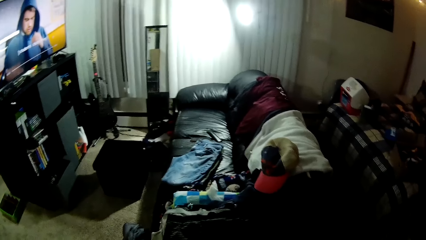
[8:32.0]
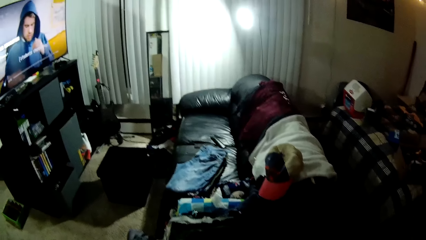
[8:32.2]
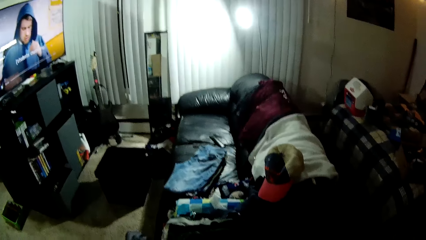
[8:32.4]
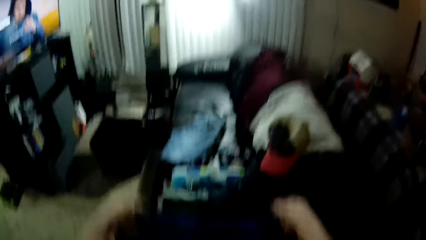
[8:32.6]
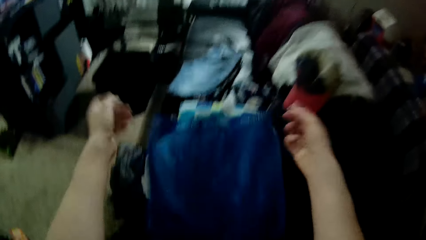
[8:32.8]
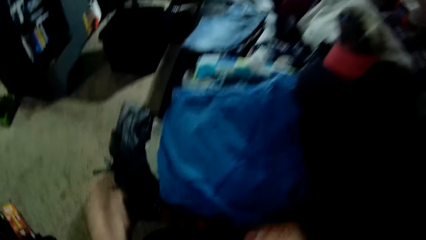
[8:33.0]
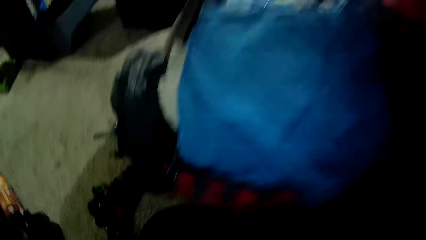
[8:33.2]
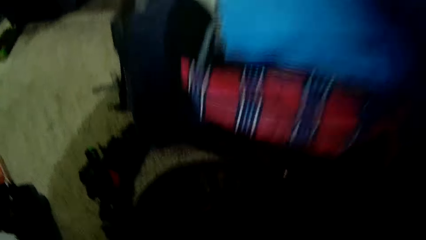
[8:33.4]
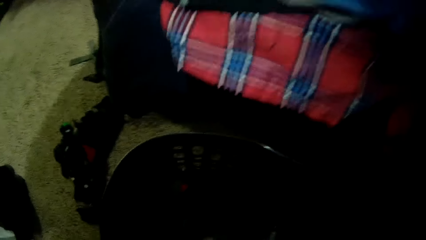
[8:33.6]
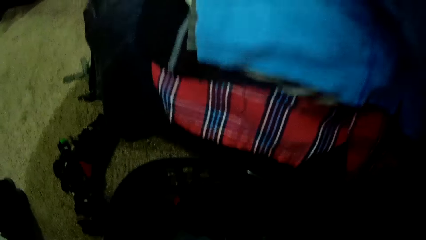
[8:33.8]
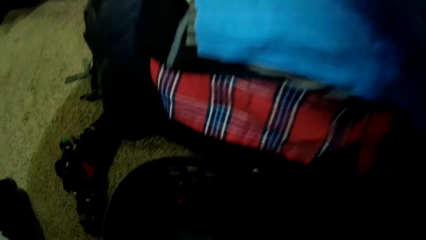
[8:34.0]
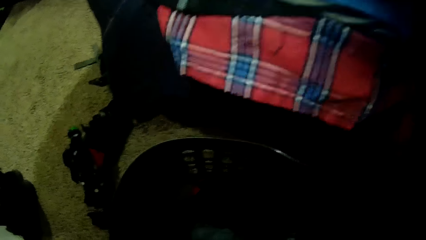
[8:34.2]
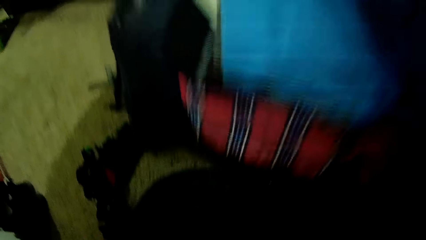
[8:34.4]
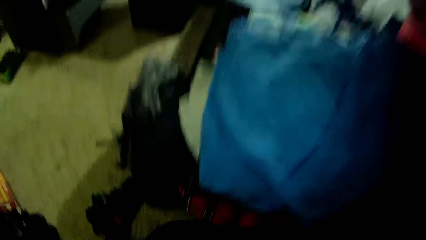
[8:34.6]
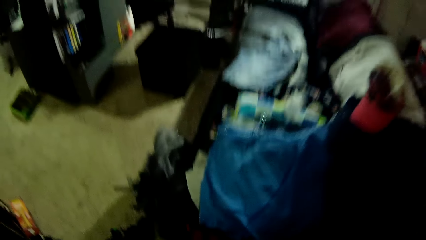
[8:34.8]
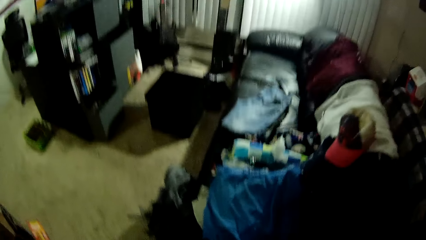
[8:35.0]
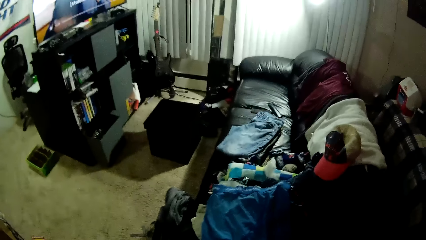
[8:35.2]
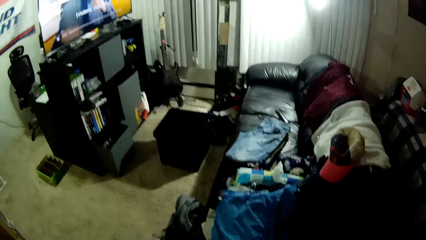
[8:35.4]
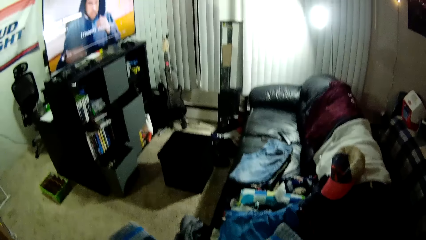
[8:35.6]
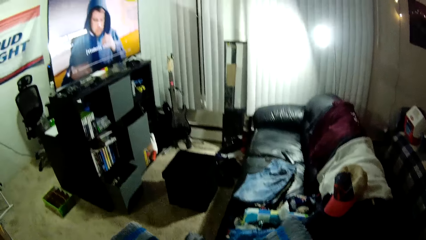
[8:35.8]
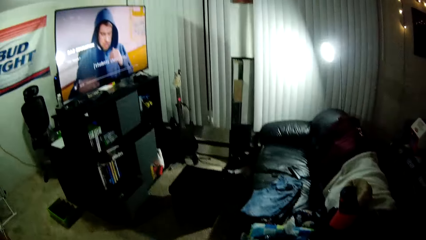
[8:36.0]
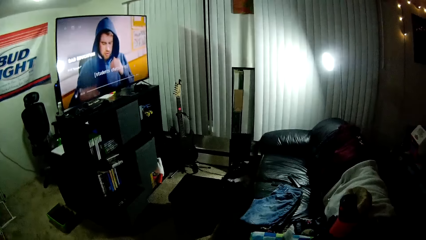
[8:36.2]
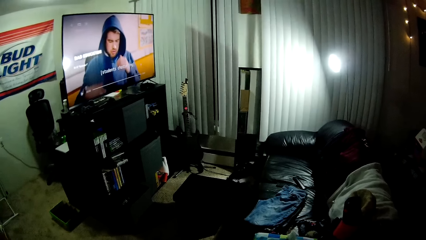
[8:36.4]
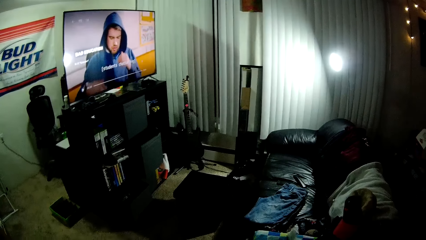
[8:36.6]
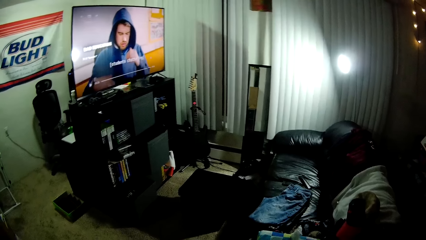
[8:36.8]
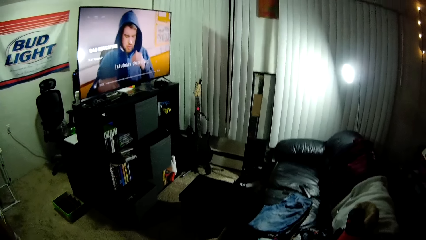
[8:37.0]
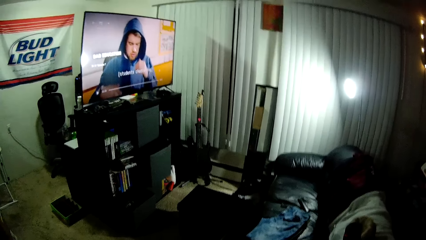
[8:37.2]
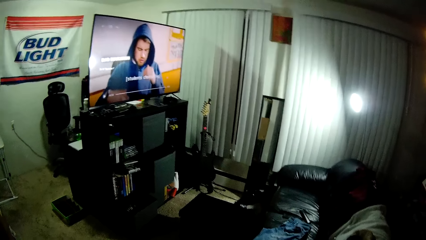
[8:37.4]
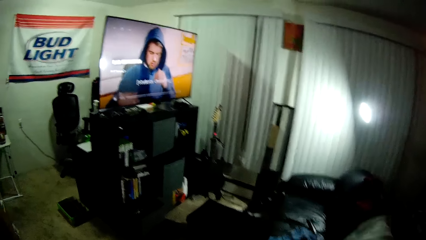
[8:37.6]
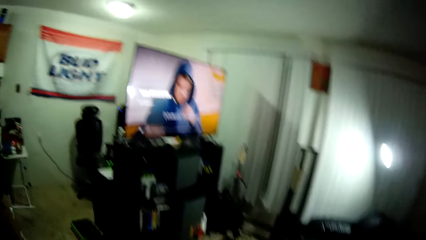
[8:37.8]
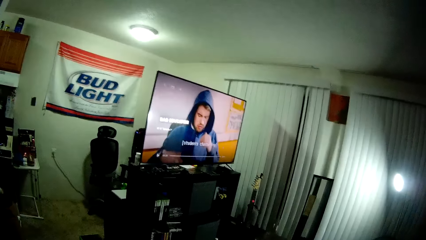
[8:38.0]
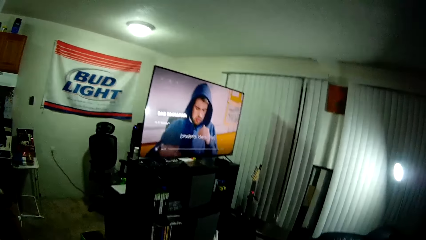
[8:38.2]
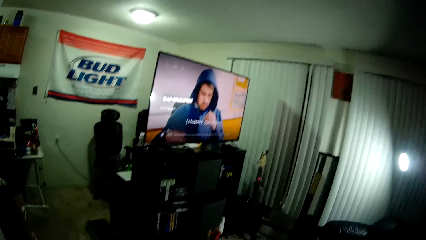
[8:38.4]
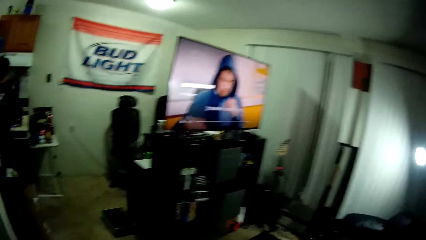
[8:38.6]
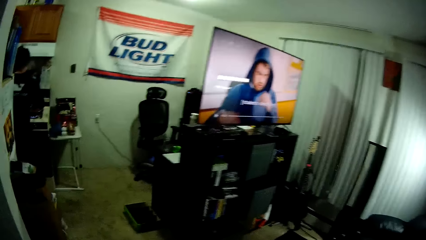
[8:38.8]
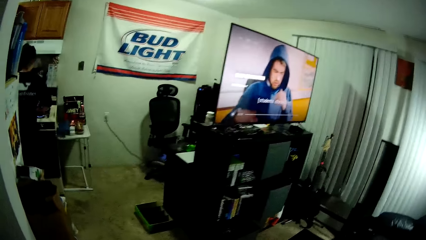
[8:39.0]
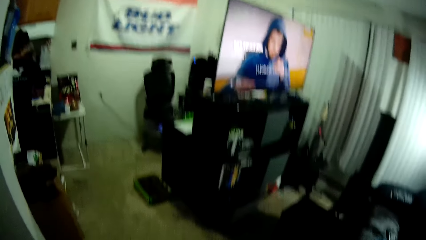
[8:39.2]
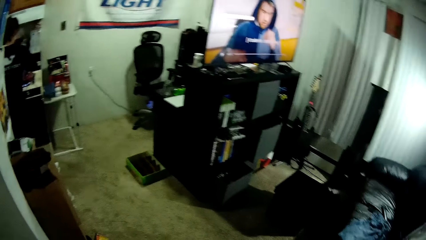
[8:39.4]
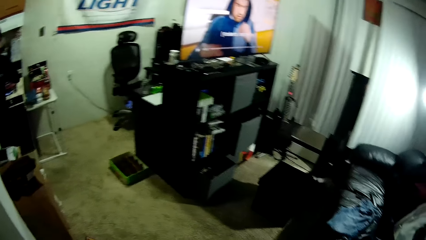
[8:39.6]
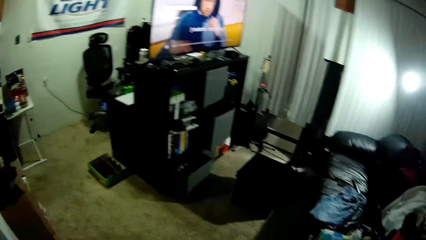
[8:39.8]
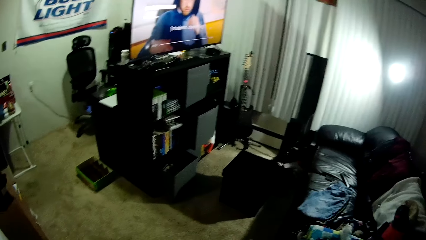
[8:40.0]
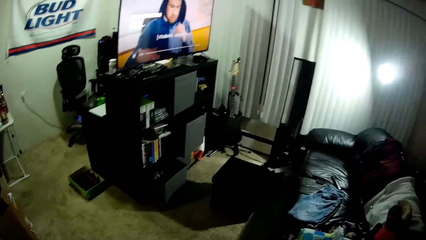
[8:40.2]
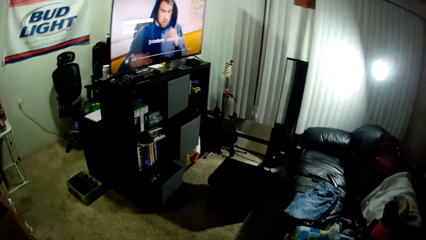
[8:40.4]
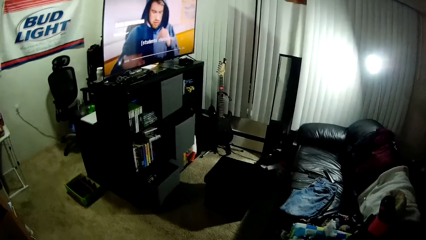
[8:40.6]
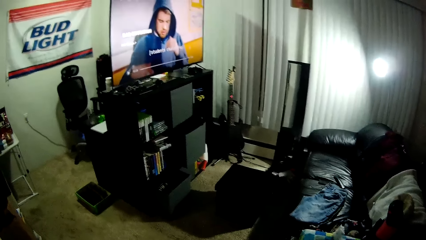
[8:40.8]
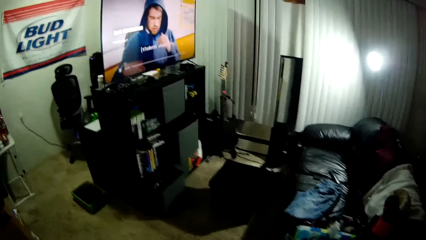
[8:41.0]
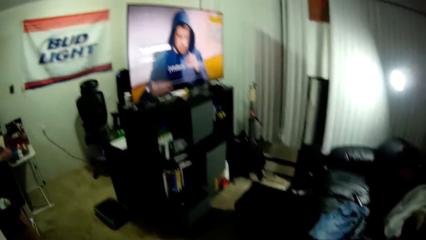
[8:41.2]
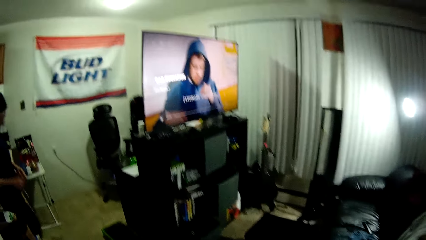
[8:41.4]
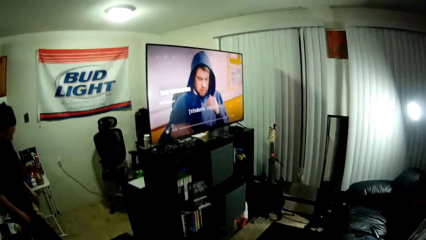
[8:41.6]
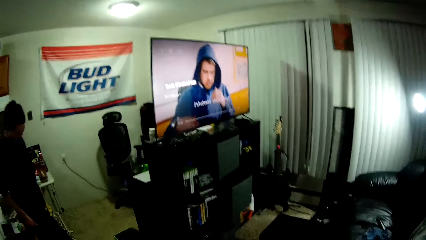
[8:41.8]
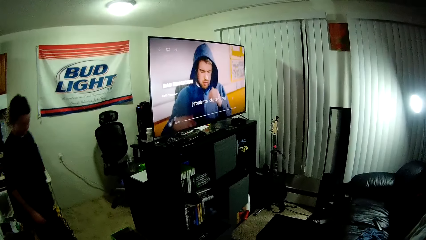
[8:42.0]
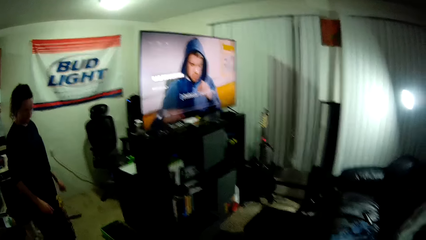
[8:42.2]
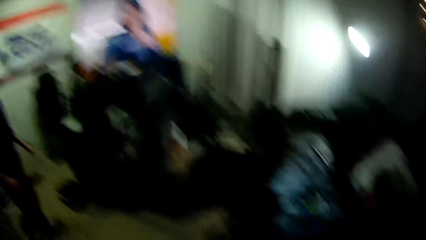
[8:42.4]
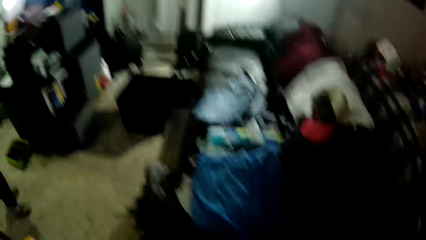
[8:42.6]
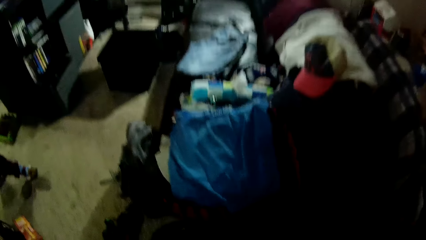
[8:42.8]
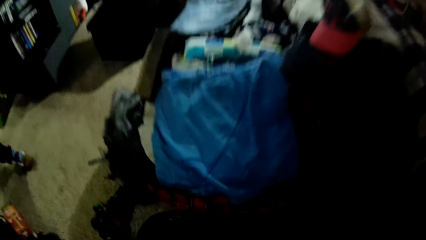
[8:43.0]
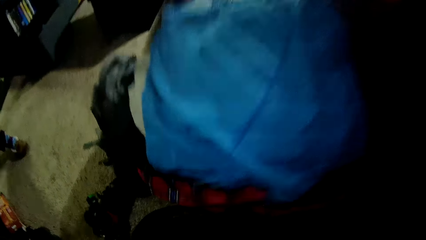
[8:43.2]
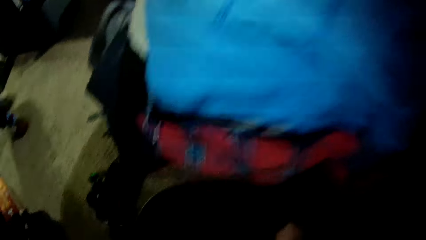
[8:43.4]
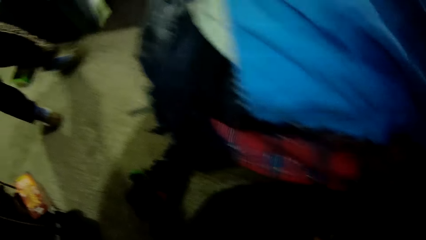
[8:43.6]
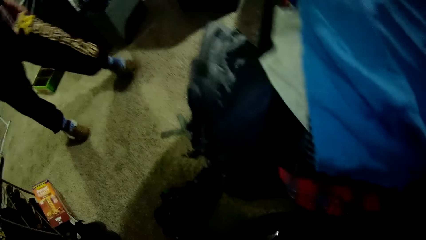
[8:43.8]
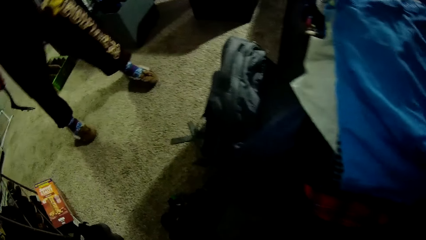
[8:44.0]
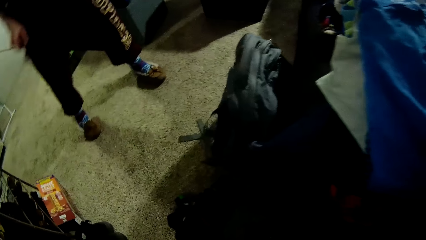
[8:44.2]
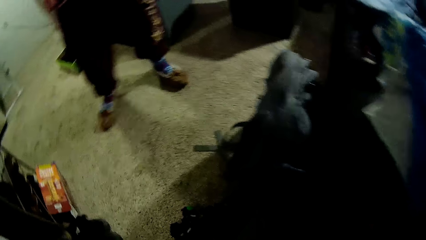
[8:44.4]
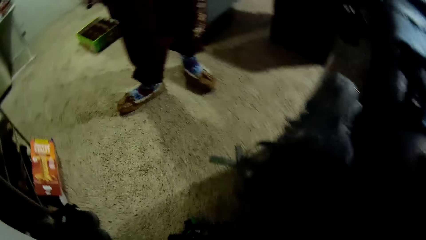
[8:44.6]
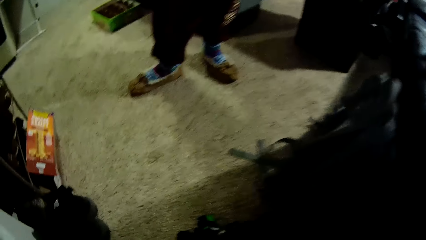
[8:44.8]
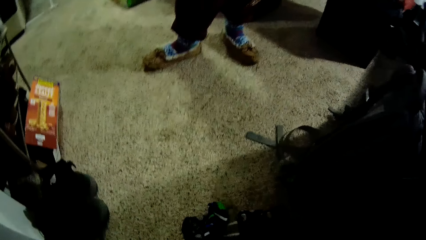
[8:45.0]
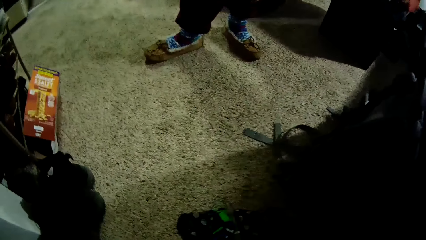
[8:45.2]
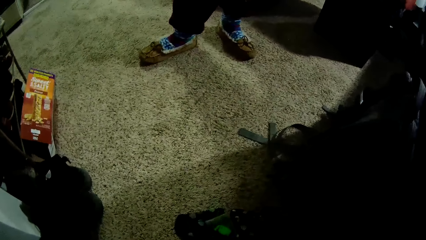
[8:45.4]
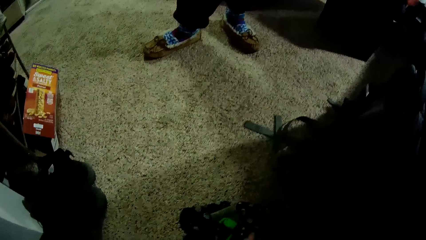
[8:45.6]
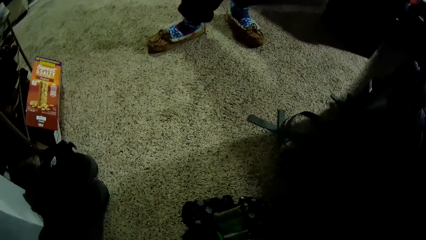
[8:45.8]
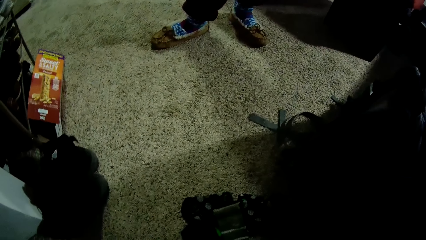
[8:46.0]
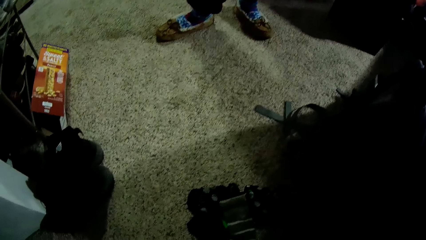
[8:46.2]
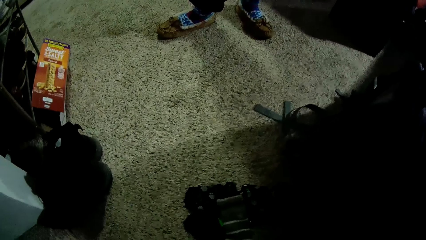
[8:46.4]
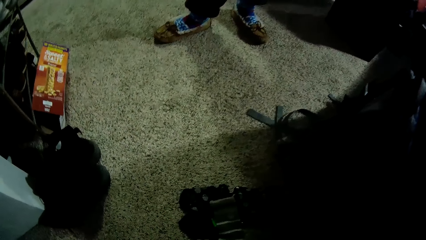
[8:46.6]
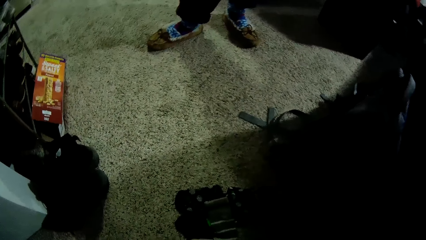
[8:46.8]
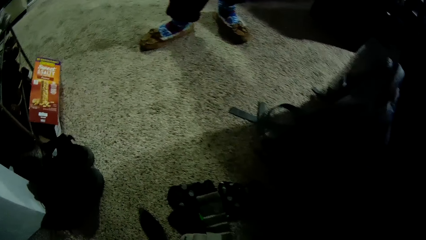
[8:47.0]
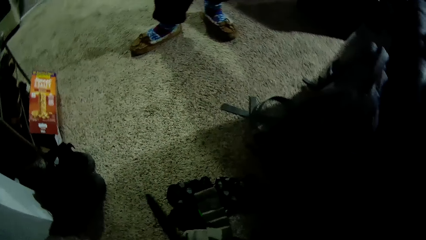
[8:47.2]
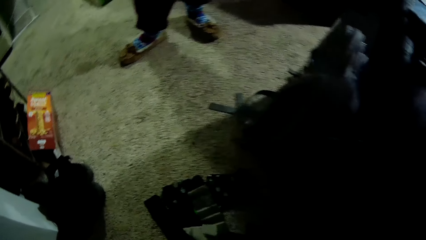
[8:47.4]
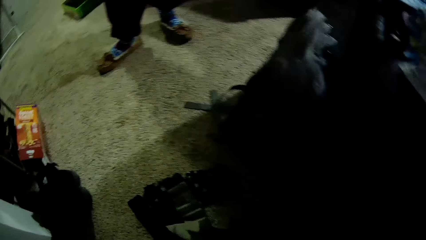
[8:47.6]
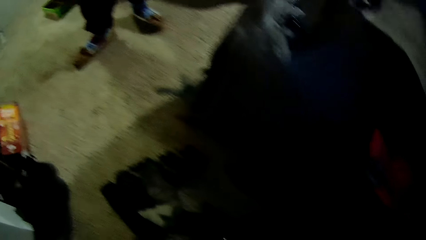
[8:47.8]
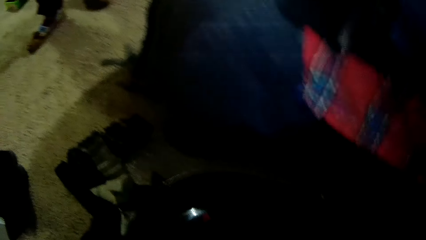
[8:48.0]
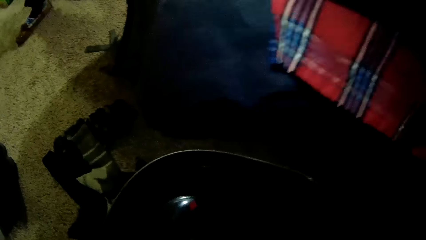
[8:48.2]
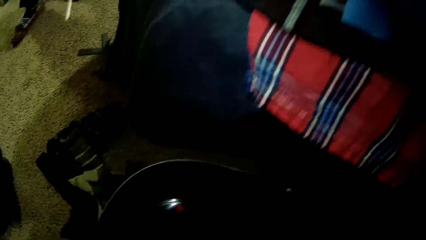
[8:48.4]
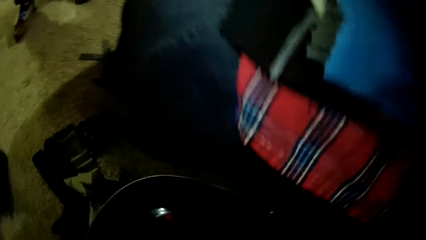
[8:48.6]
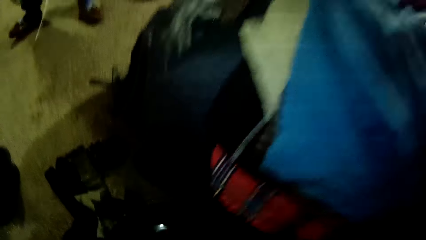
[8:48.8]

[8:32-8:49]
The camera wearer drops another cloth on the chair. They pick a cloth in a basket and fold the cloth. They pick a cloth in the basket and put the cloth on a carpet. They pick a cloth on the carpet.
